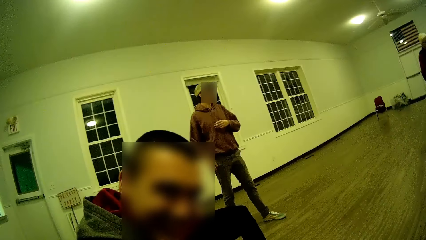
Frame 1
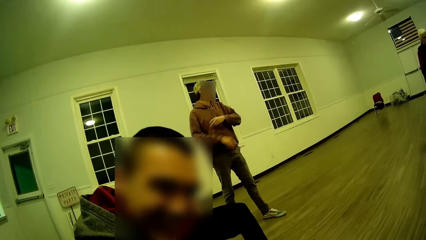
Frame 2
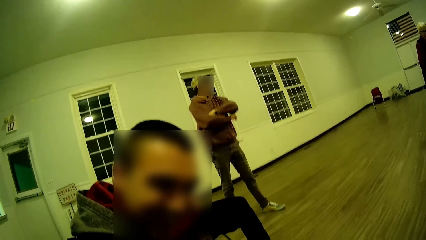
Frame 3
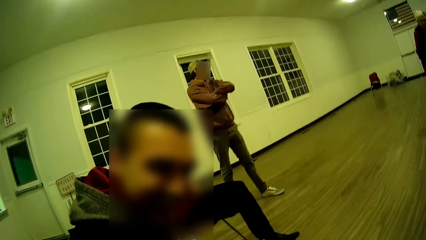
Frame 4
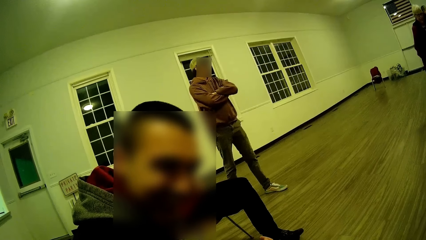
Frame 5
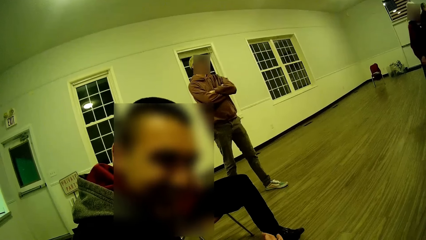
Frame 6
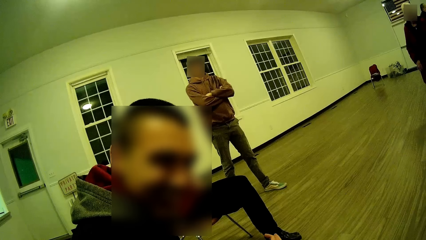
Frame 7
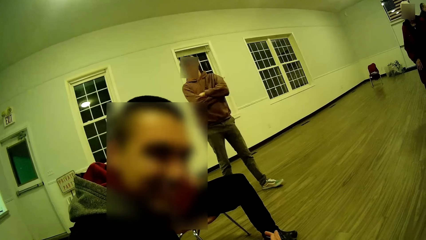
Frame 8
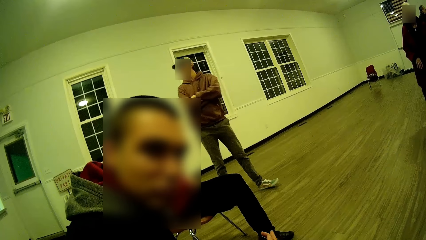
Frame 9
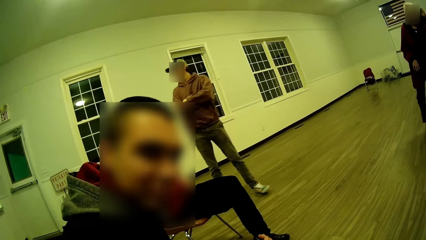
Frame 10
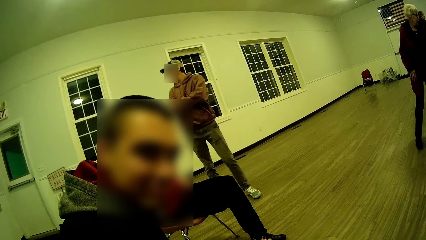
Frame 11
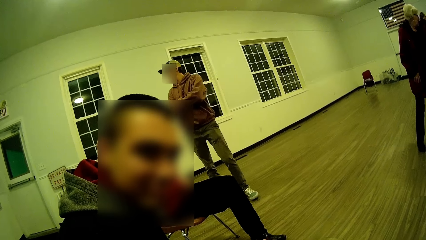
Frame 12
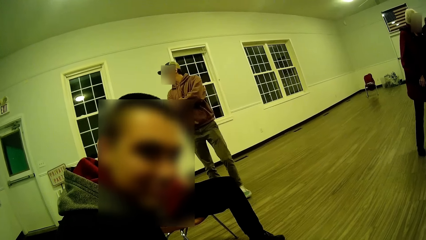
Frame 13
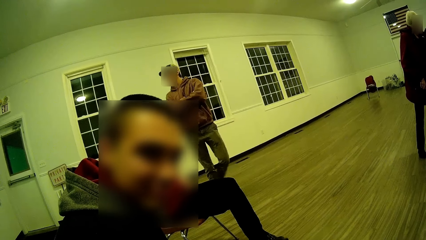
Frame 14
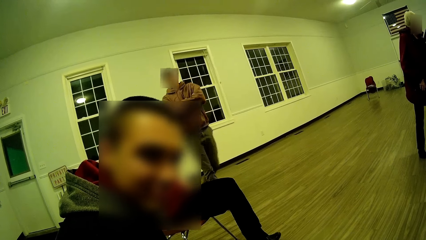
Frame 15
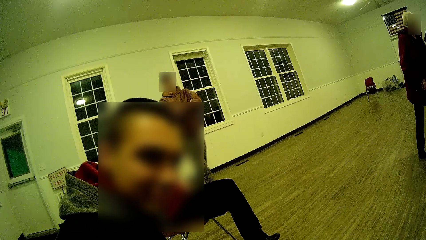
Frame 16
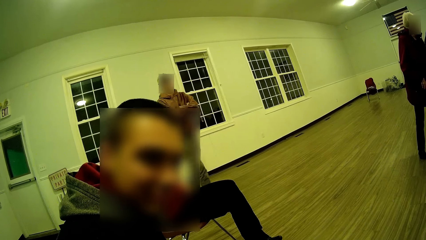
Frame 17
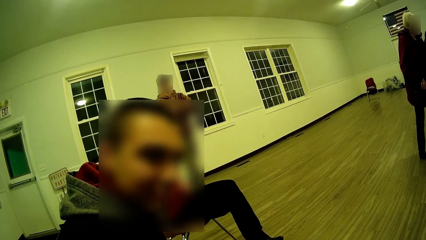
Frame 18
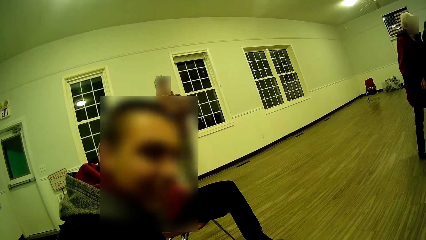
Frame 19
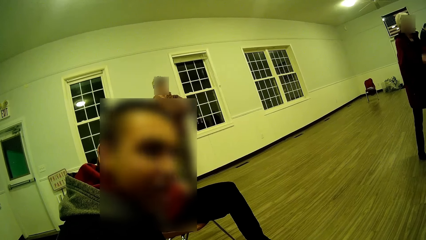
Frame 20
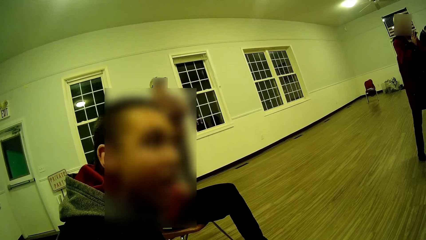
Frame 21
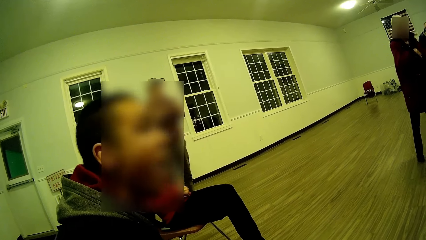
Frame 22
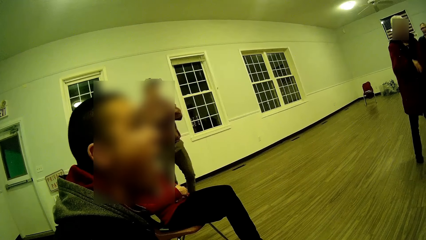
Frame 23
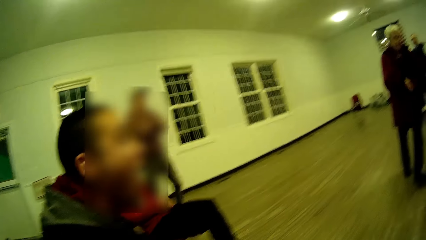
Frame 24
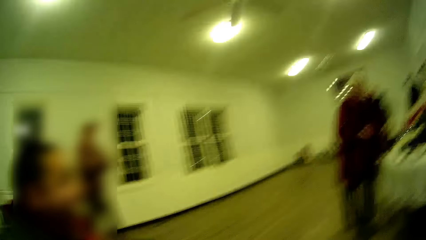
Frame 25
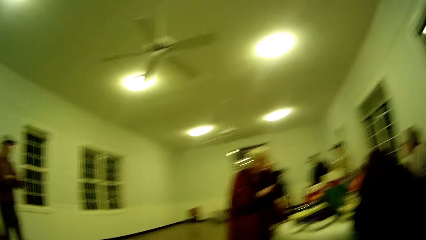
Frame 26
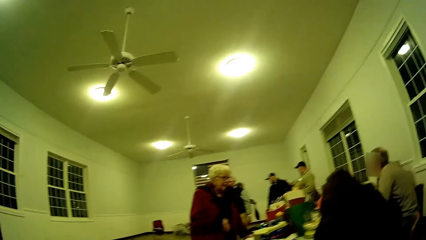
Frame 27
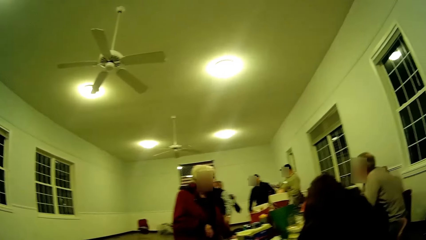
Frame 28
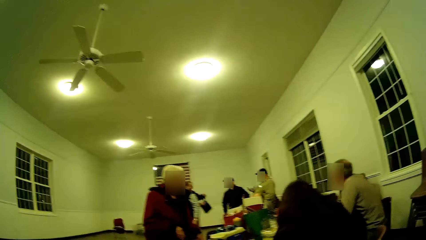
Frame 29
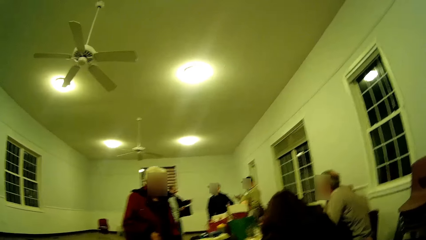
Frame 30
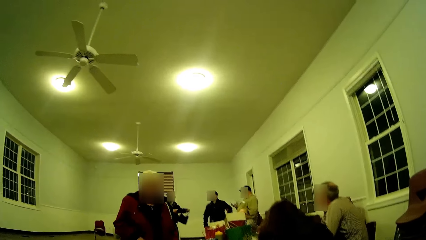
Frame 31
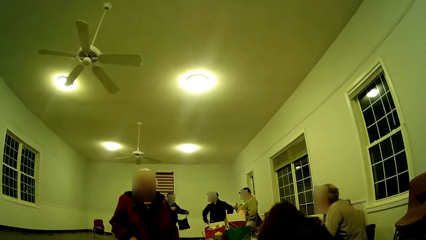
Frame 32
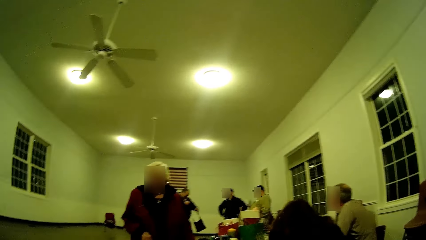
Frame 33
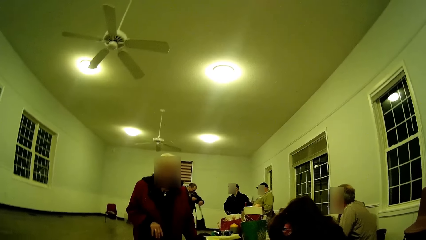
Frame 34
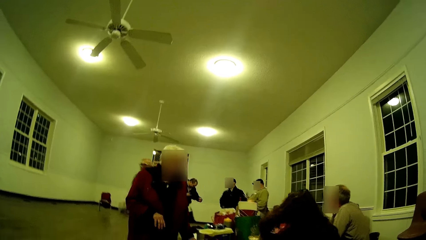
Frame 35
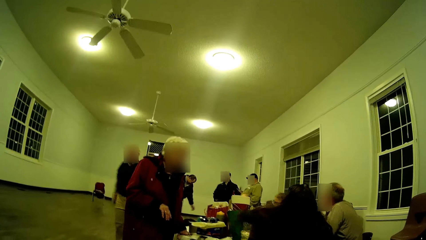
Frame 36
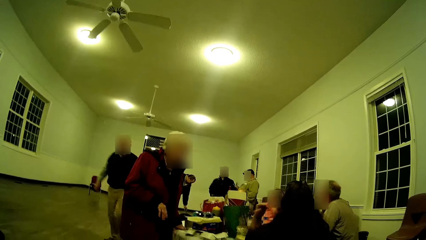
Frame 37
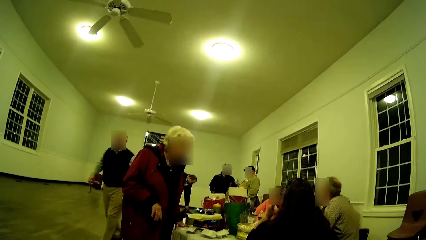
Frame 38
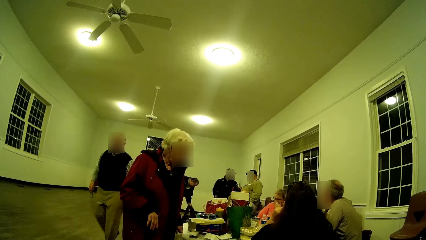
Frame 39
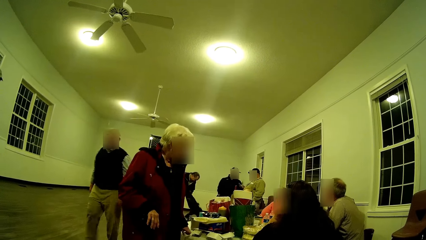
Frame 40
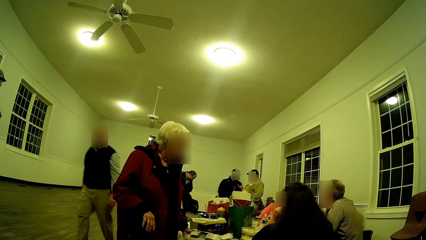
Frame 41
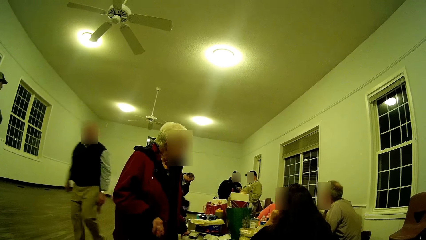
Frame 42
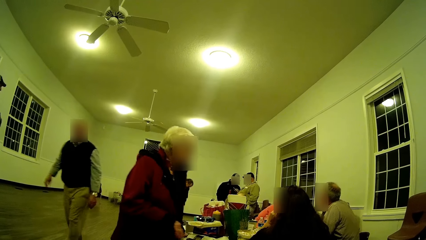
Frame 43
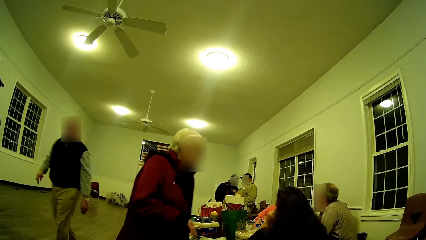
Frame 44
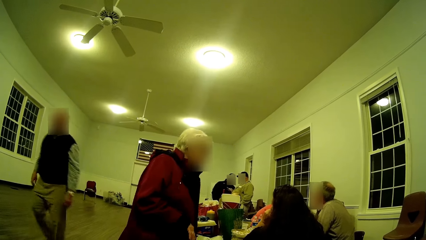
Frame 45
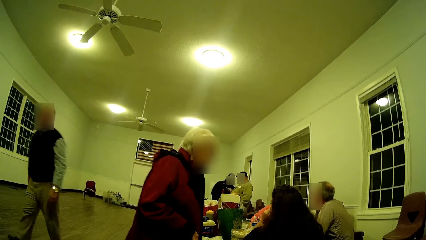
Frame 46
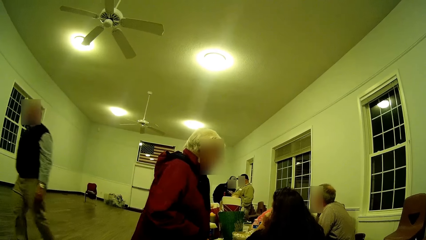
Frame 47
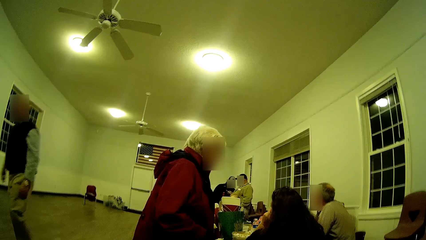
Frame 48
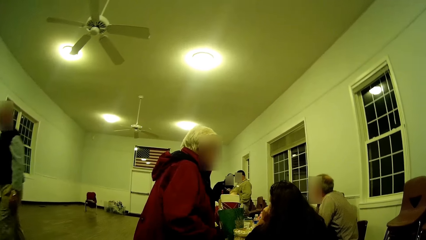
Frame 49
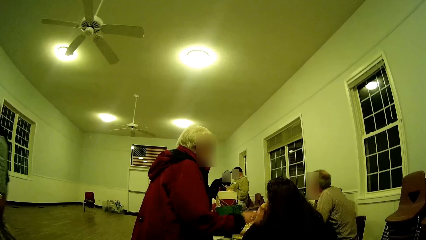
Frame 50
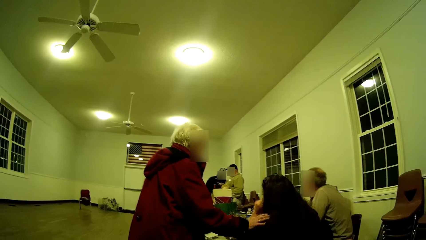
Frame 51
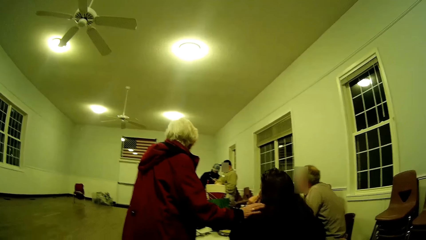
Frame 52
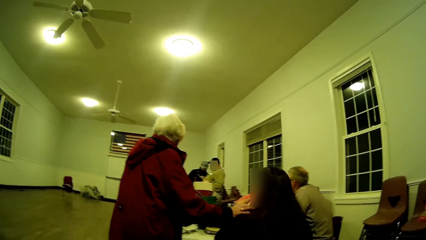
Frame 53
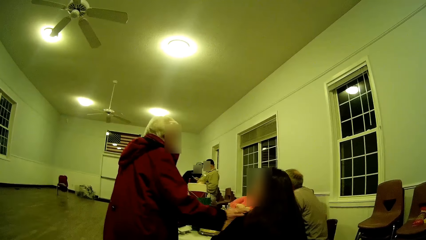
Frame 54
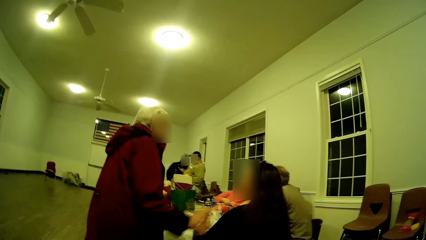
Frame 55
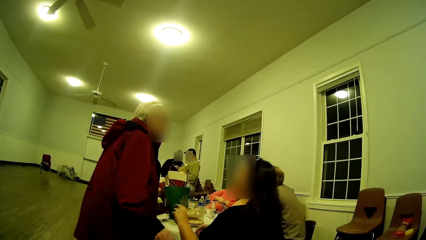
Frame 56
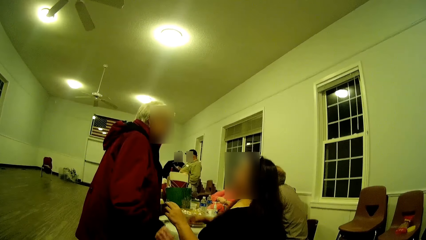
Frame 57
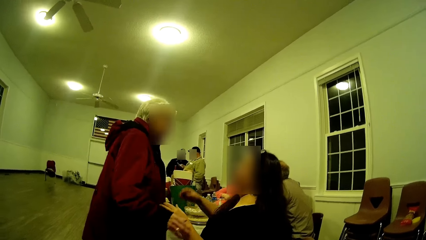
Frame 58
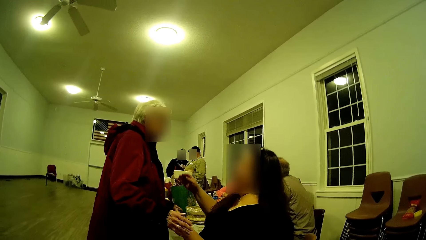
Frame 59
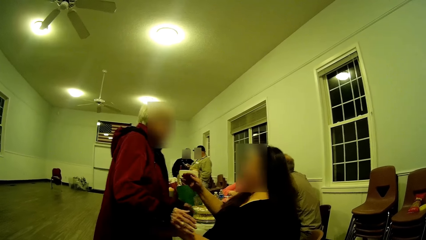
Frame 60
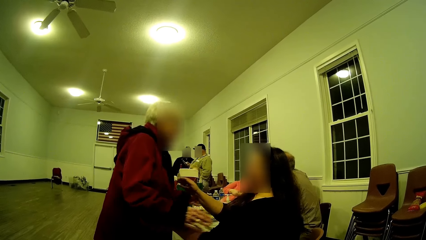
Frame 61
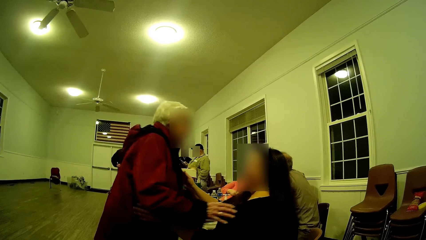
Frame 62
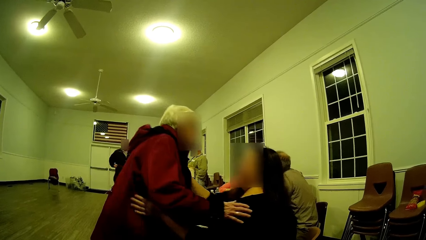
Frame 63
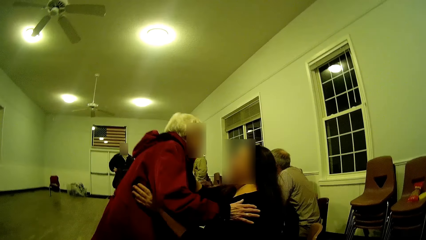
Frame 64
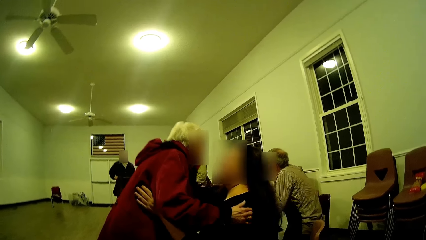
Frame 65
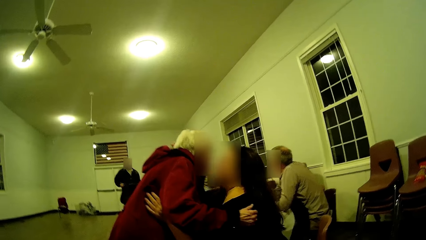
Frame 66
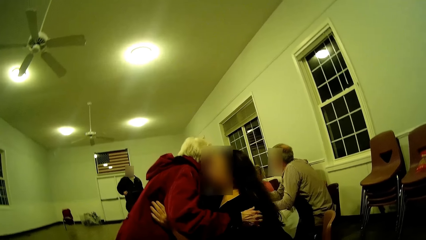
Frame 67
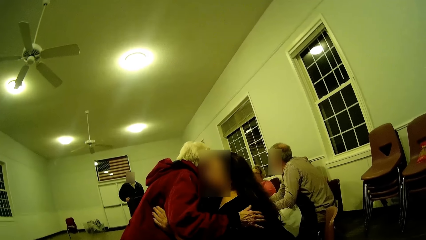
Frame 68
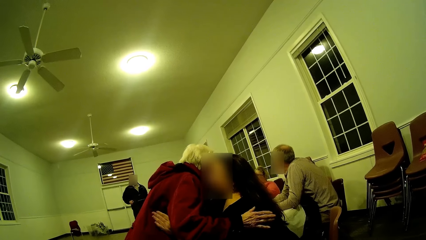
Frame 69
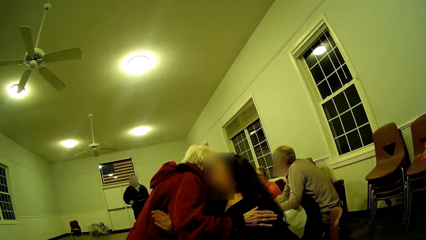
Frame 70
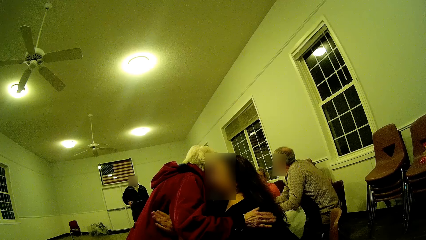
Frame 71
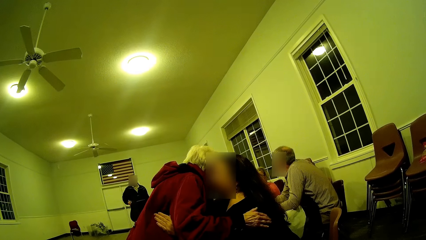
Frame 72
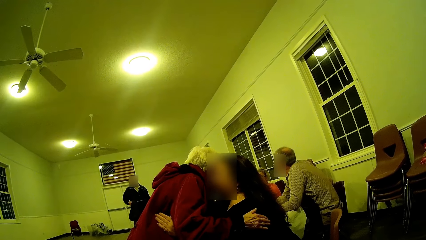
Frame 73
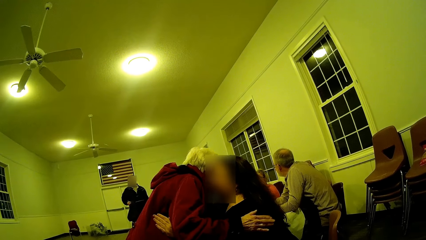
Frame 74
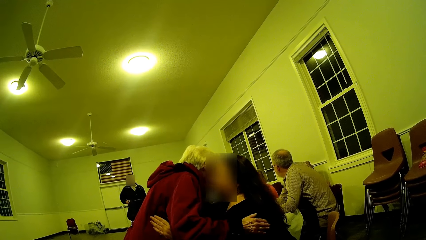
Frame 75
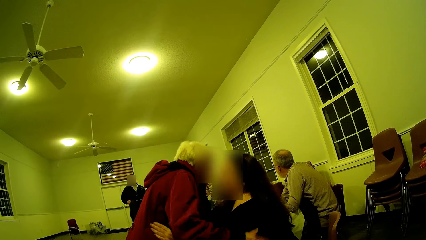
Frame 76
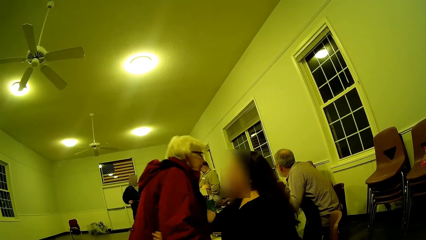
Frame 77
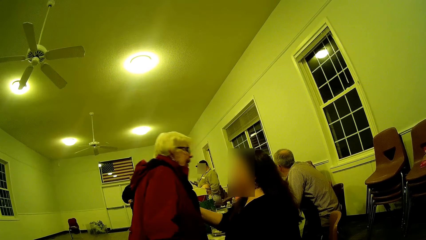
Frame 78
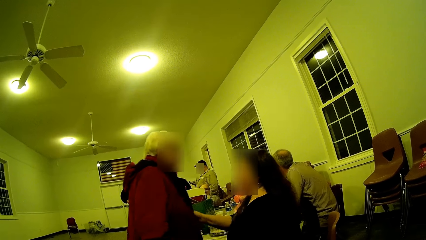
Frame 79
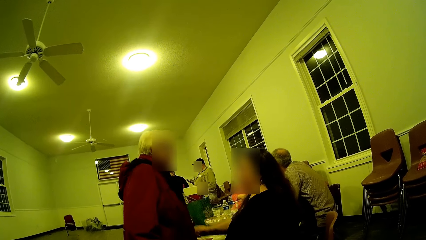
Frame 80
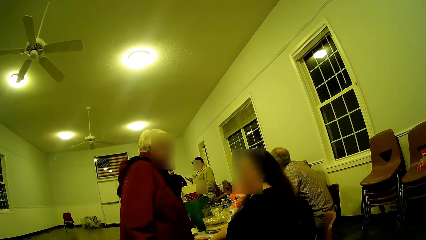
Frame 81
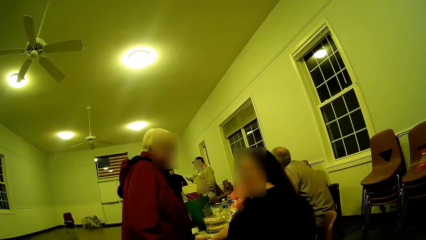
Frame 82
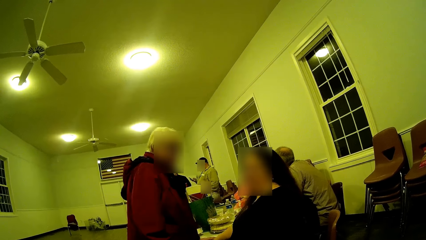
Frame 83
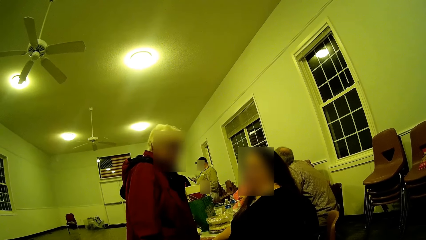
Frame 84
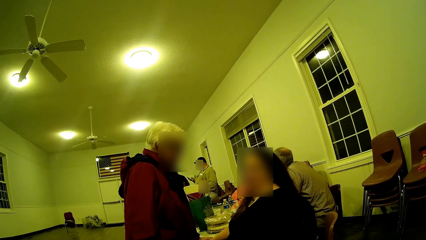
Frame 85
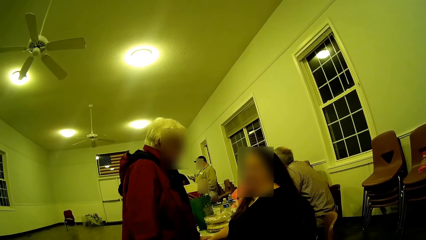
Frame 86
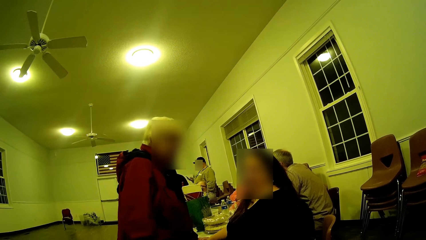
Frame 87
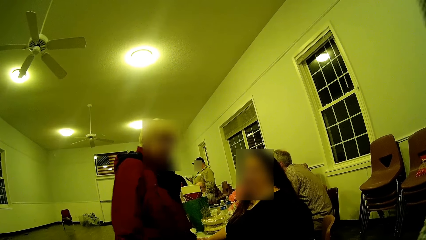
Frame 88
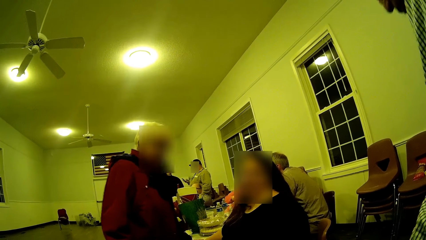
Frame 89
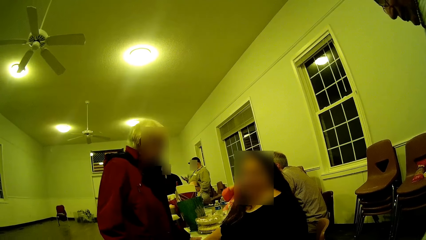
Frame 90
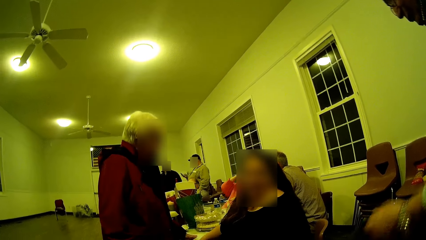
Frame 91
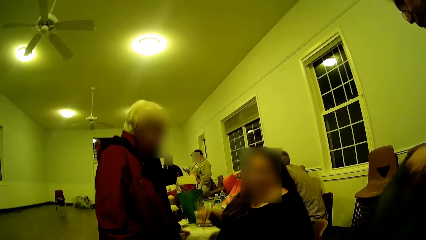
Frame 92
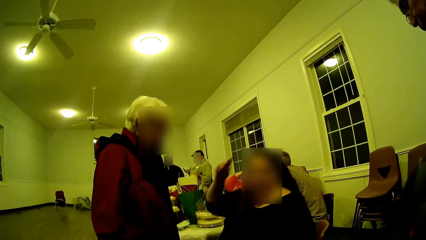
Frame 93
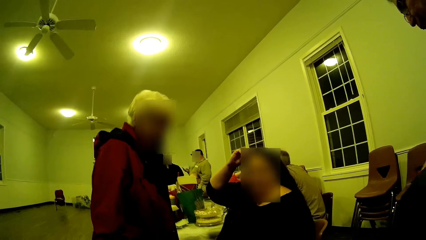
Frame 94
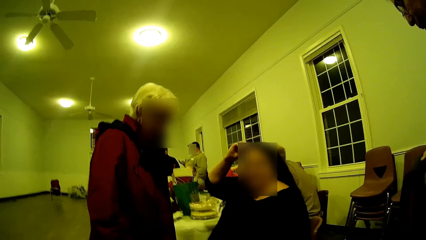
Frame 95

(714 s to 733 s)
A woman walks in the room. The woman touches another person. The woman hugs another woman.
